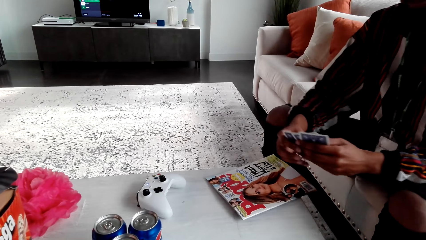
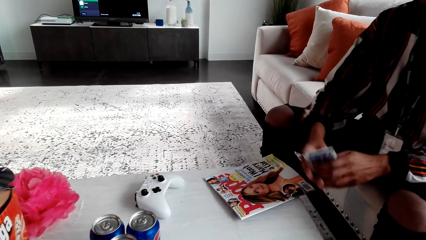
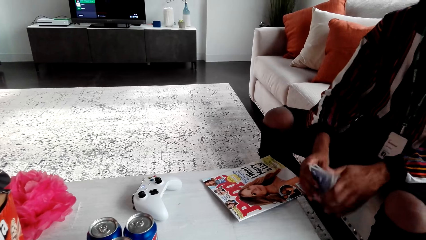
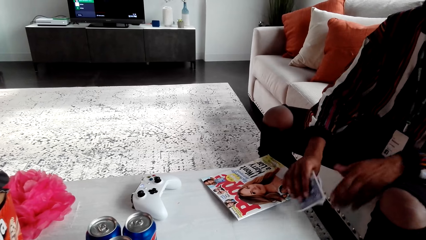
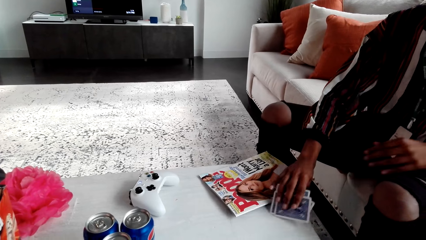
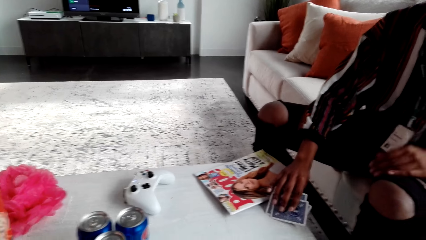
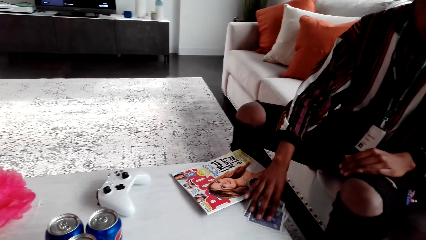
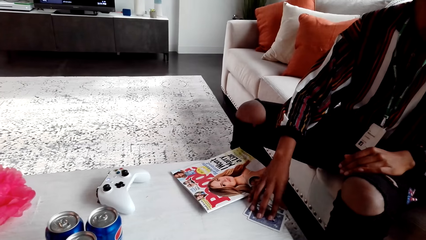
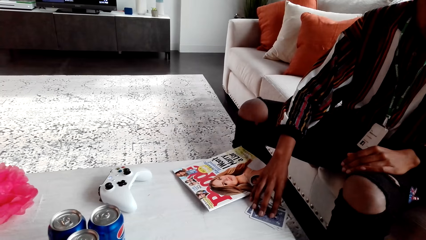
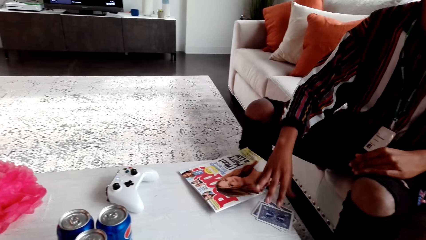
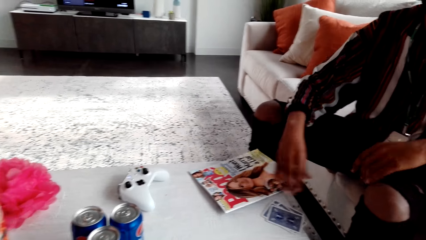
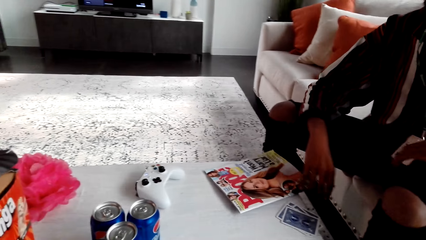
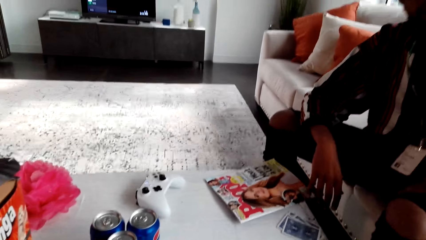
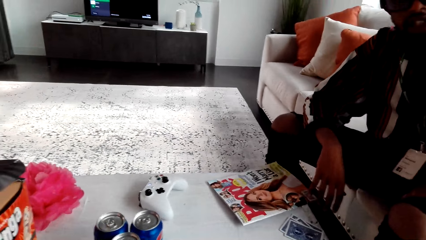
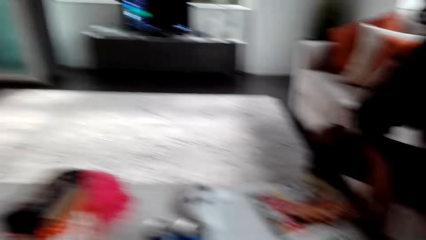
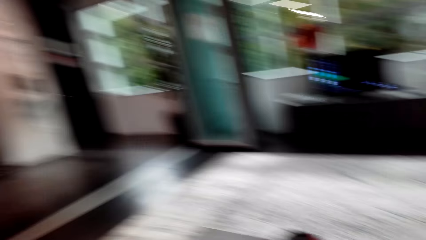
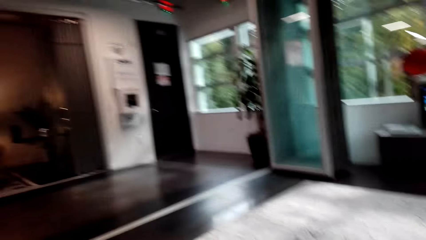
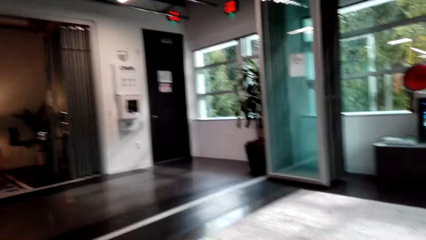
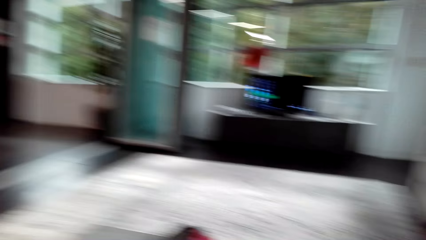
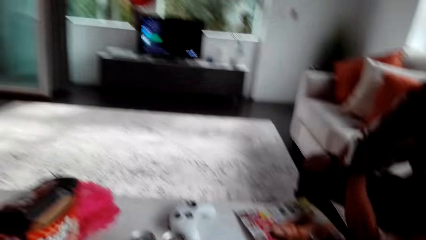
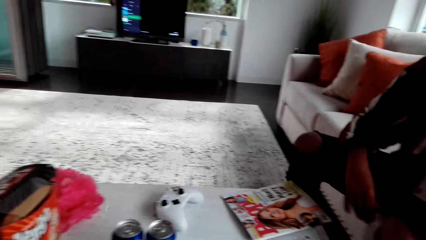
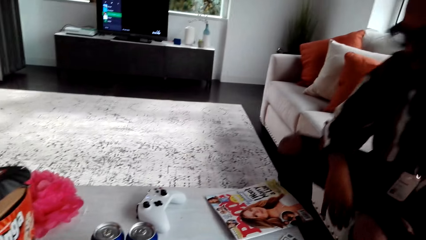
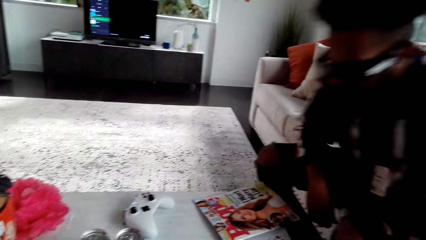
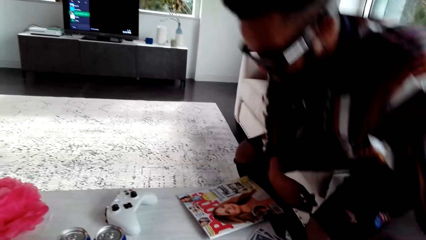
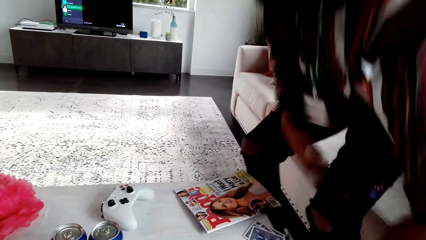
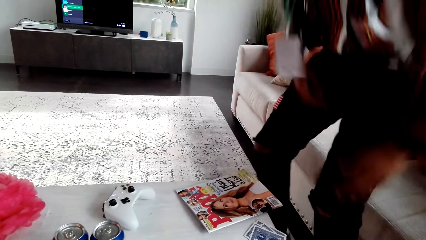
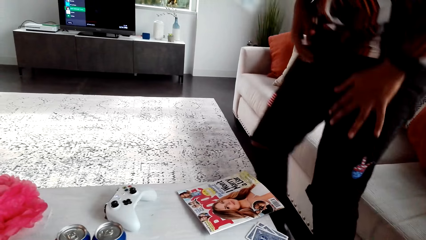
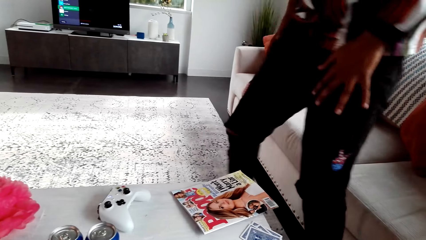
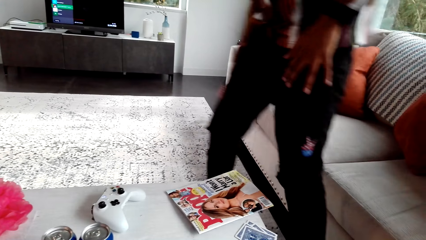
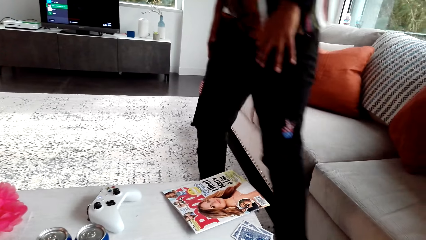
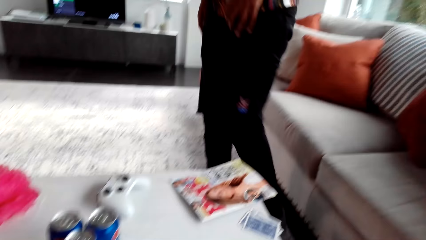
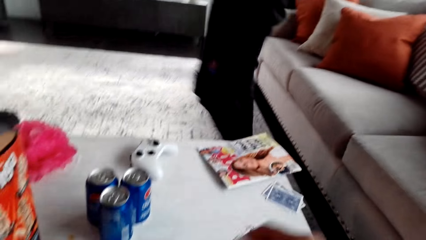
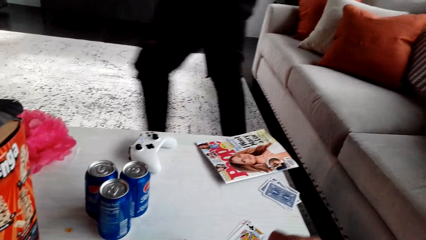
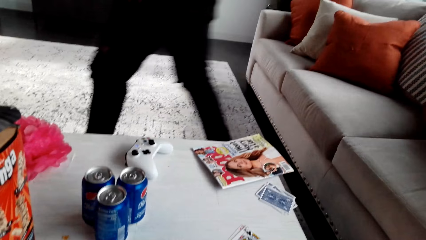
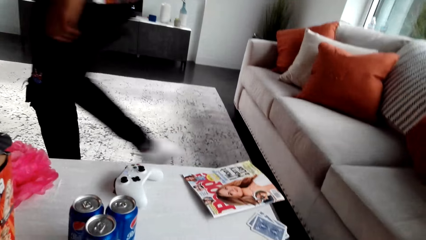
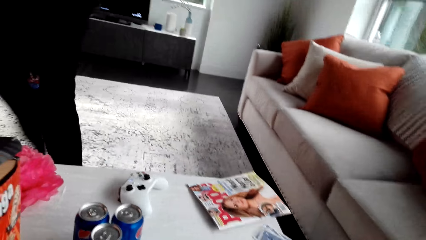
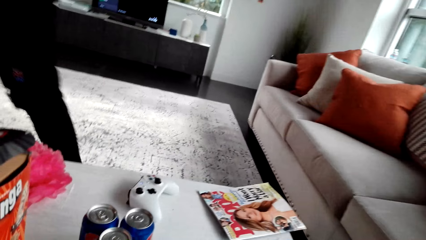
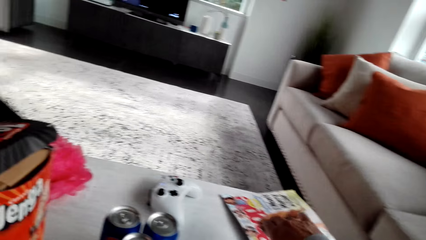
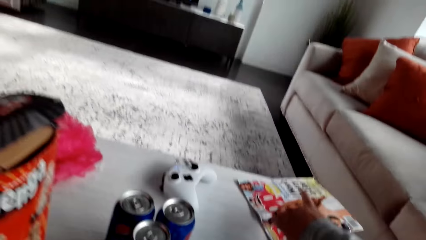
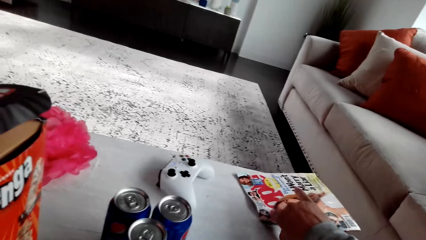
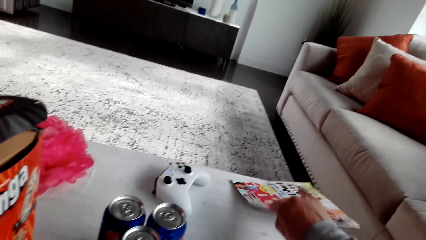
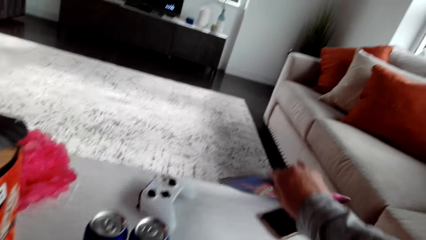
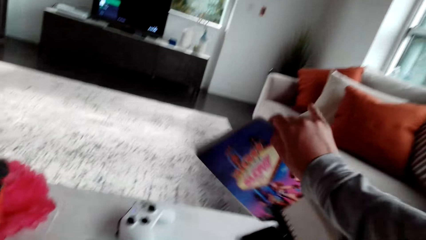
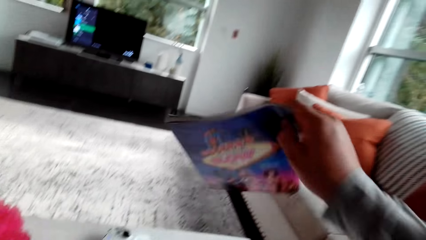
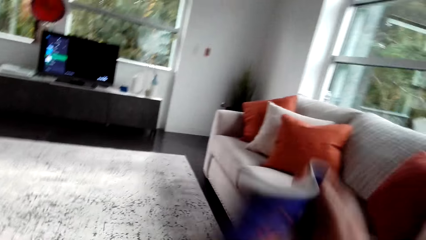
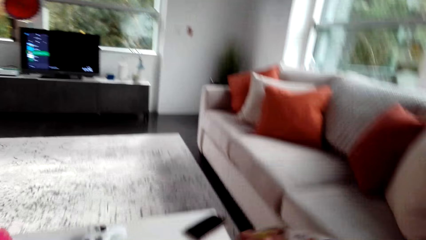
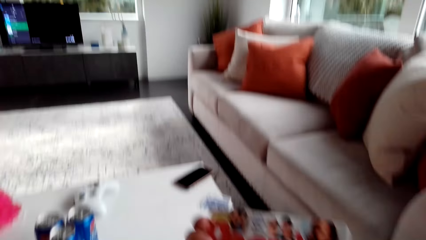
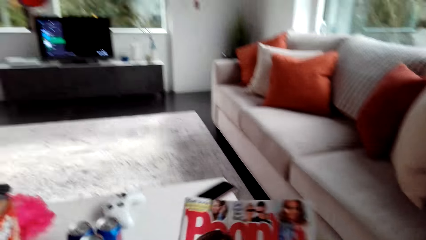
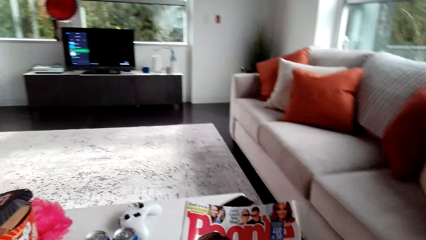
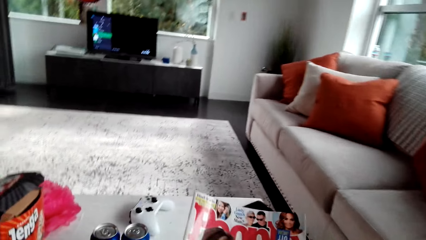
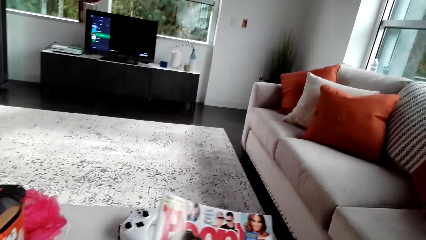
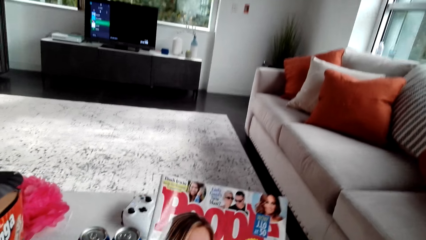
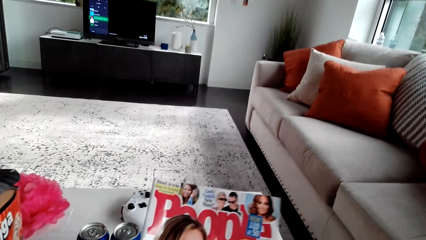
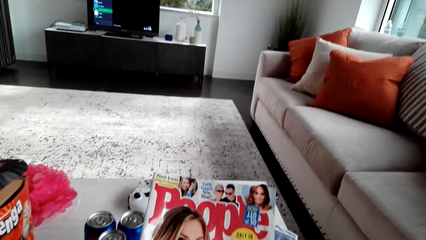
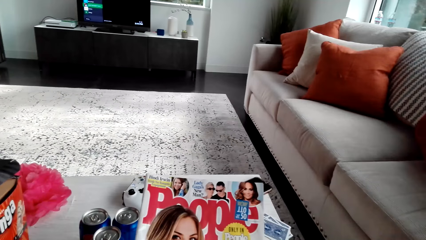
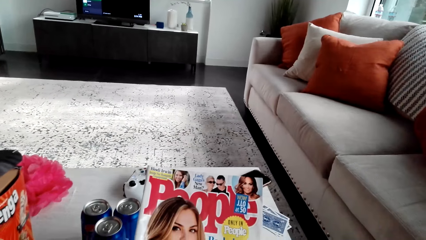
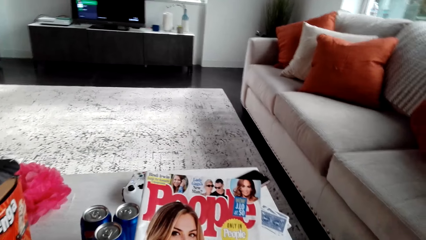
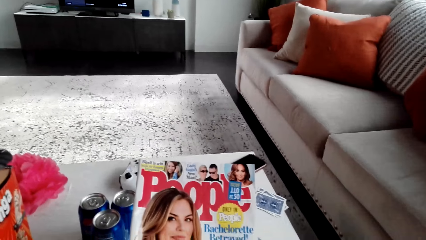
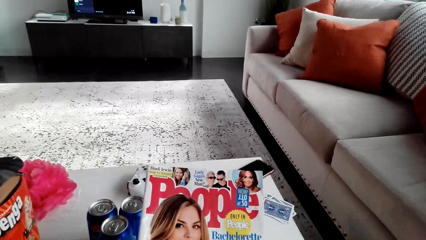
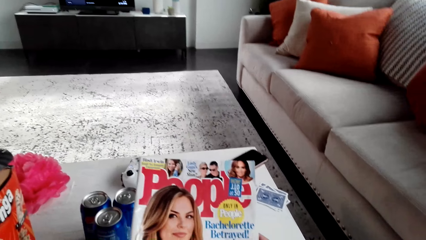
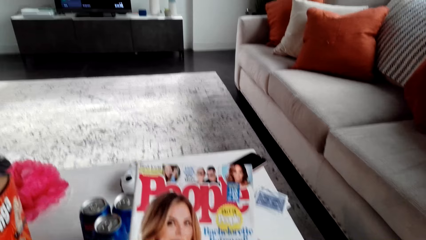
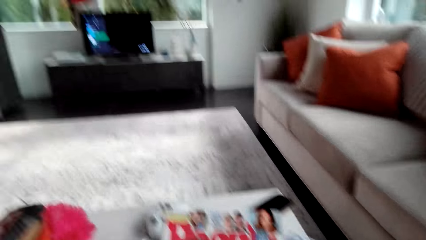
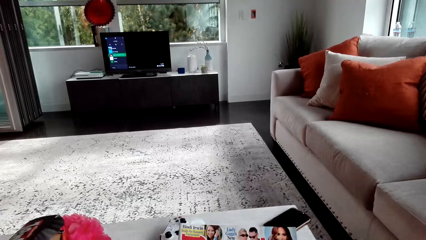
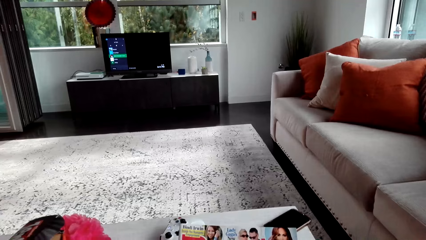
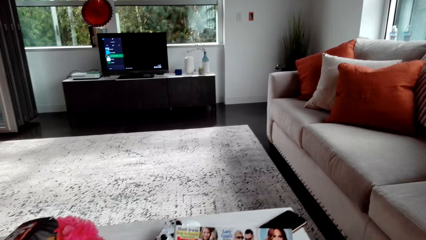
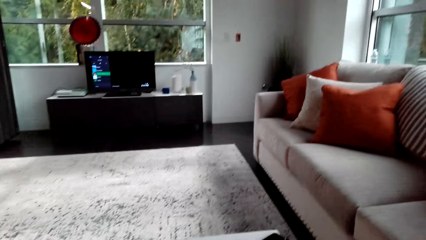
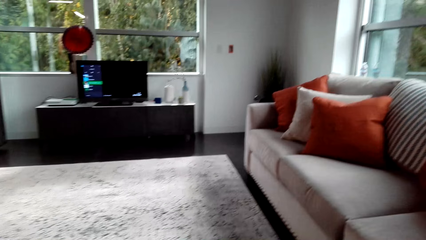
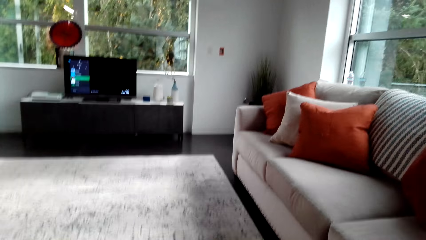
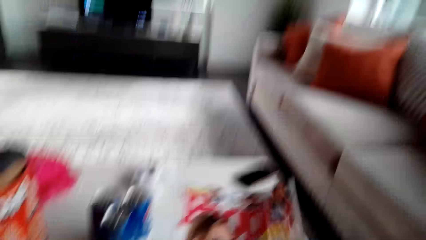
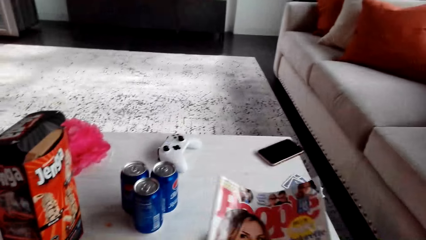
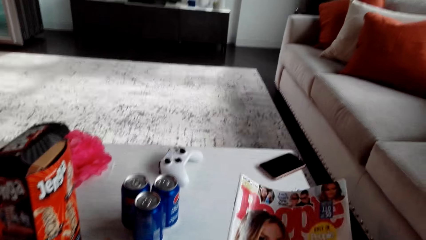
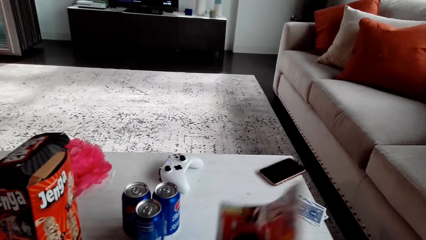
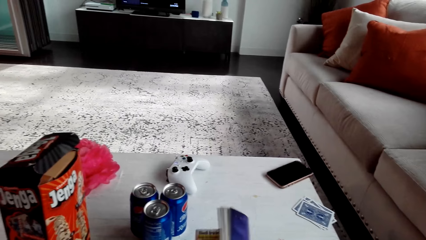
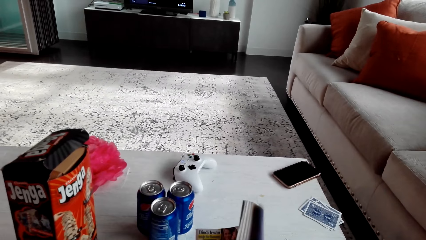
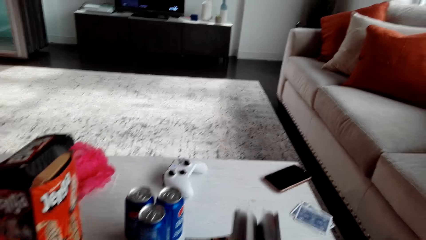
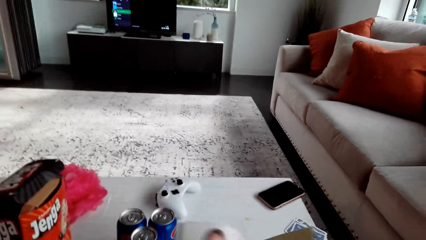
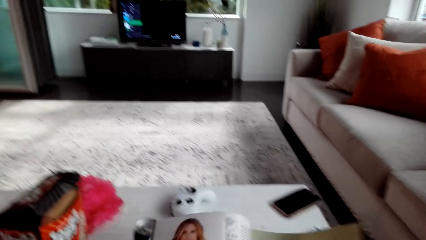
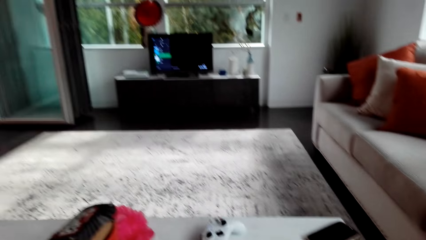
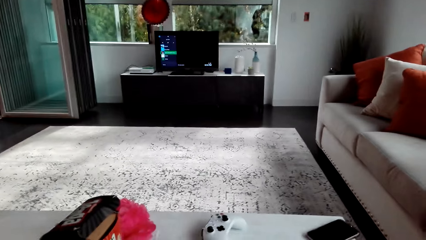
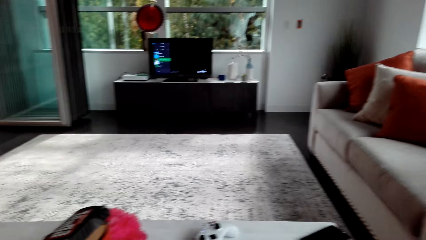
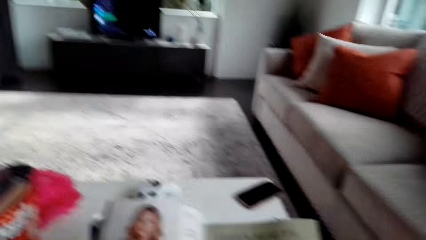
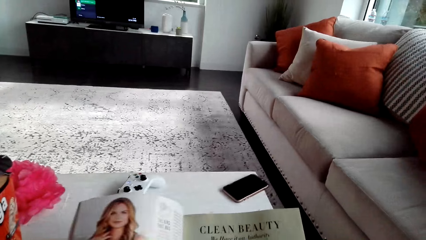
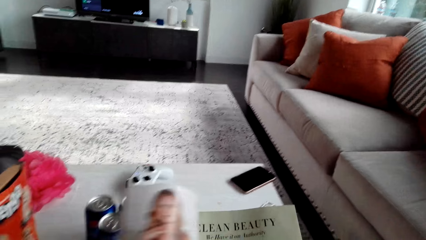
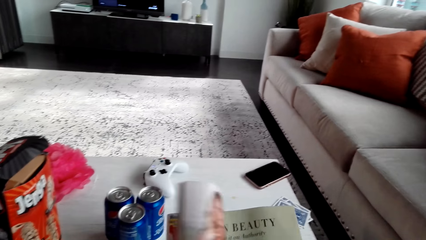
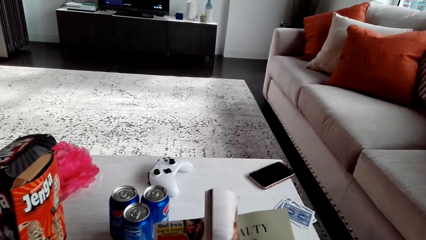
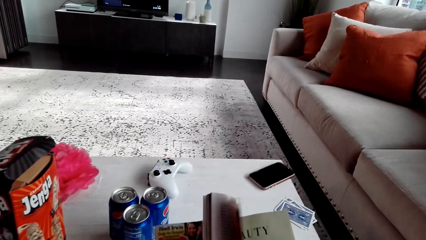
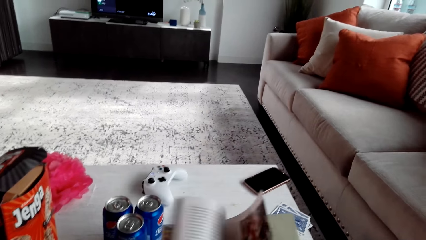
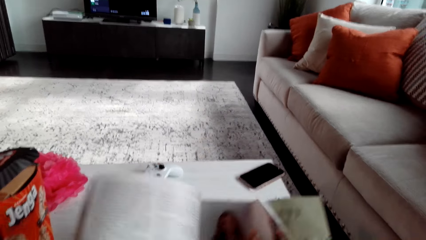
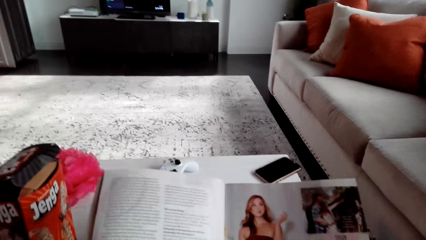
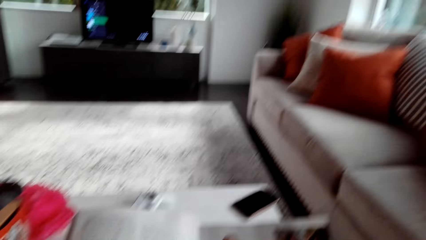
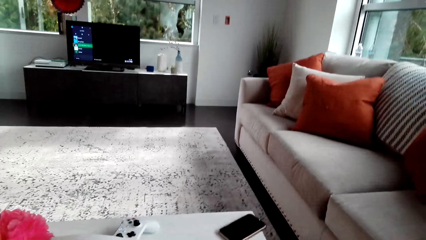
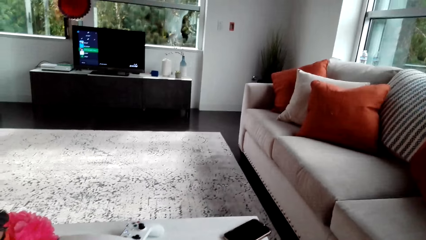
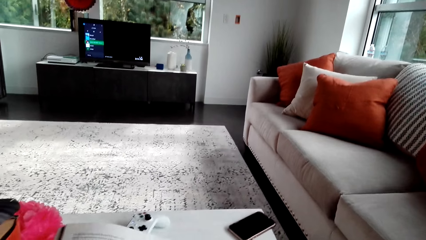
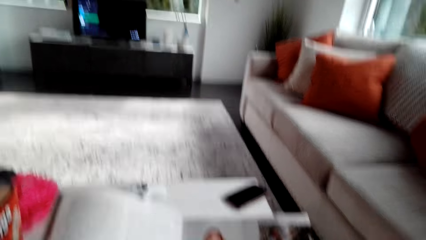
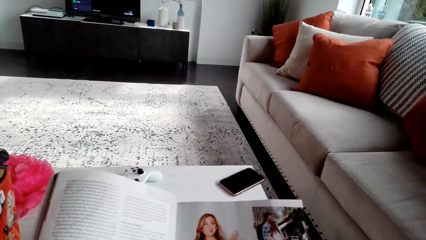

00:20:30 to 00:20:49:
The man puts his cards on the table. He speaks to the camera wearer. The camera wearer speaks to the man. The man stands up from the sofa and walks away from the sofa. The camera wearer picks up a magazine on the table. He holds the magazine in his hands. He looks at the magazine. He looks at the TV. He turns the magazine pages. He opens the magazine.
